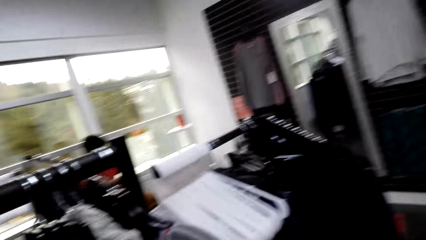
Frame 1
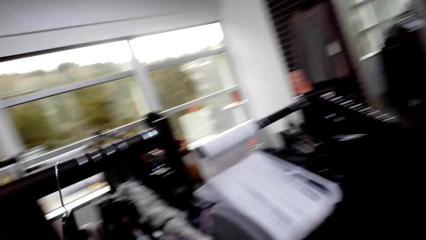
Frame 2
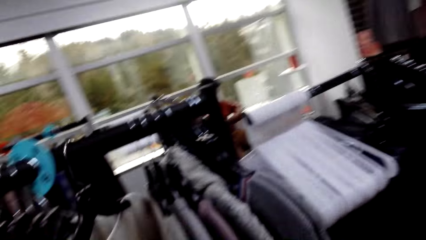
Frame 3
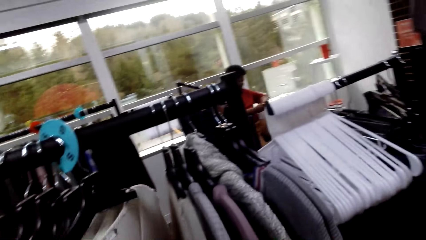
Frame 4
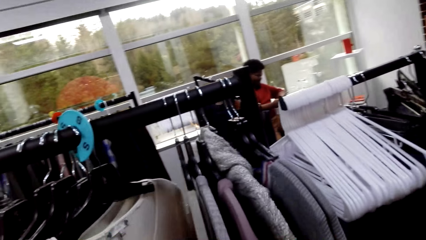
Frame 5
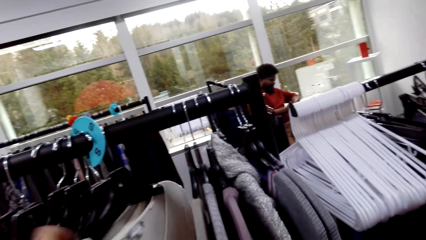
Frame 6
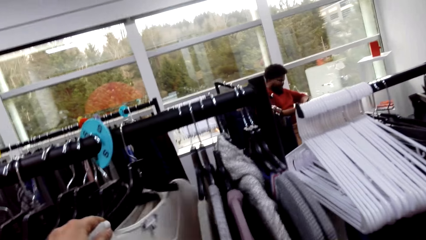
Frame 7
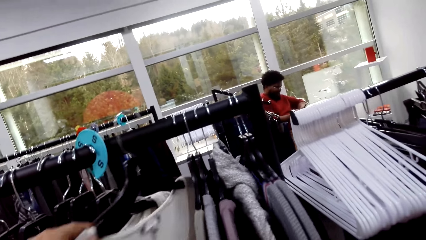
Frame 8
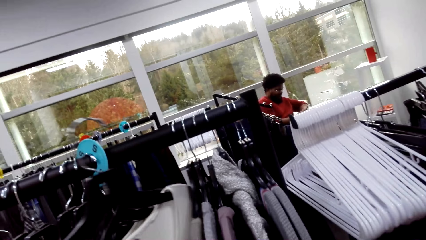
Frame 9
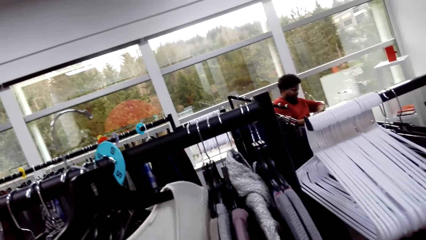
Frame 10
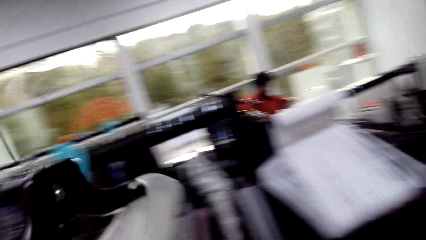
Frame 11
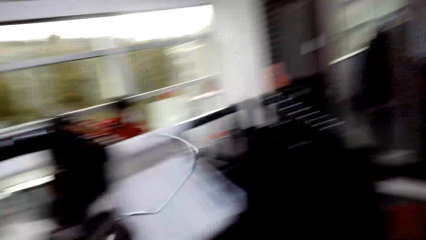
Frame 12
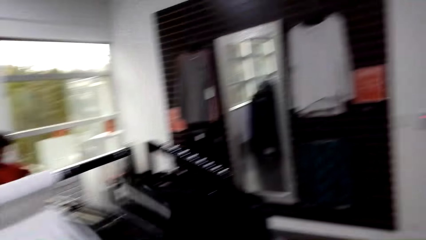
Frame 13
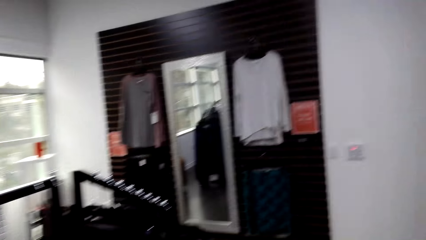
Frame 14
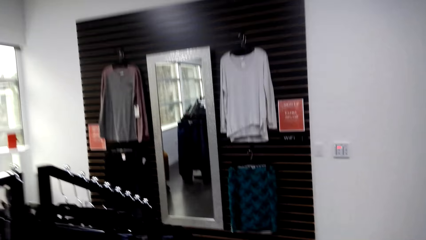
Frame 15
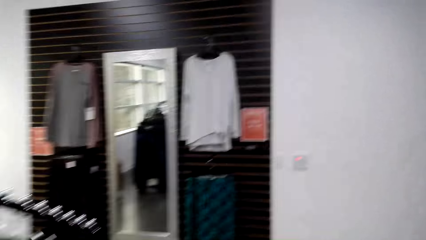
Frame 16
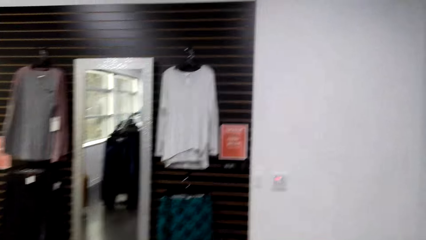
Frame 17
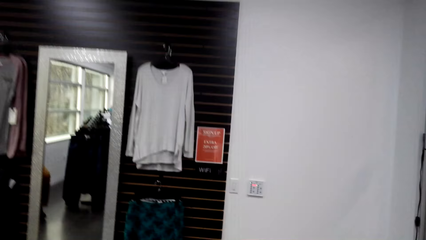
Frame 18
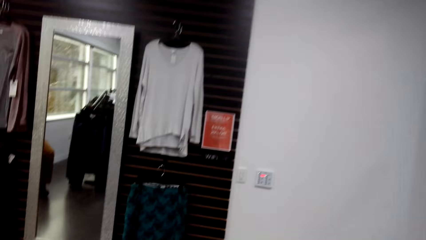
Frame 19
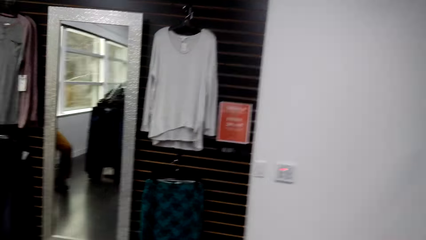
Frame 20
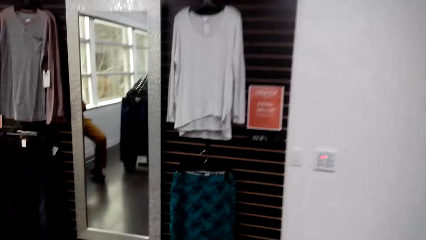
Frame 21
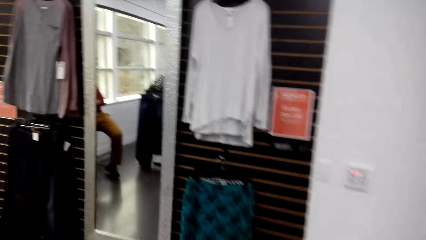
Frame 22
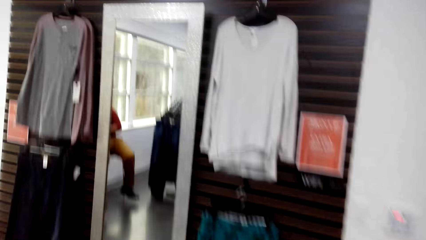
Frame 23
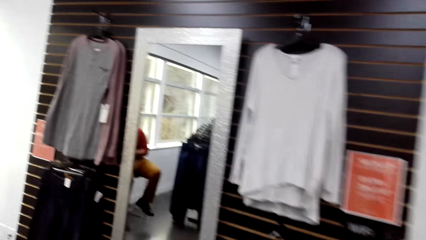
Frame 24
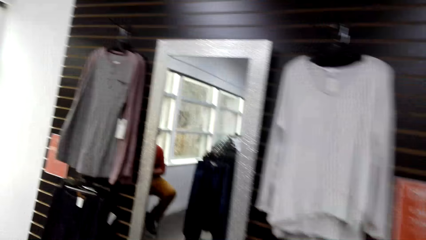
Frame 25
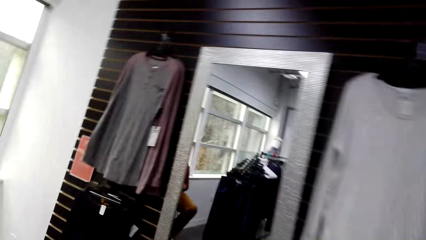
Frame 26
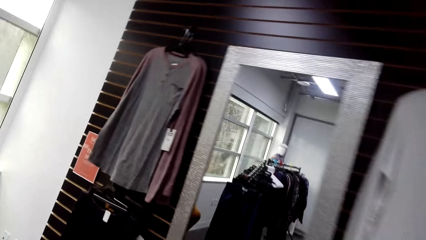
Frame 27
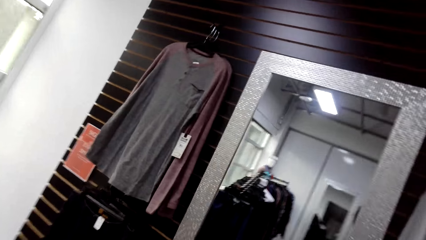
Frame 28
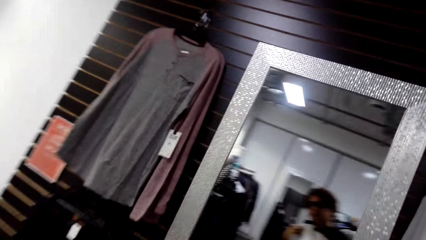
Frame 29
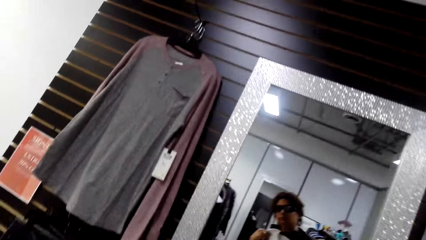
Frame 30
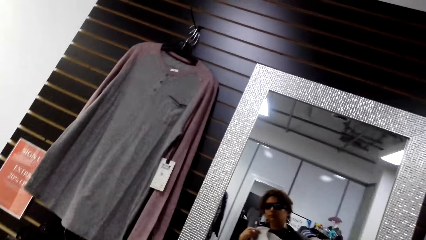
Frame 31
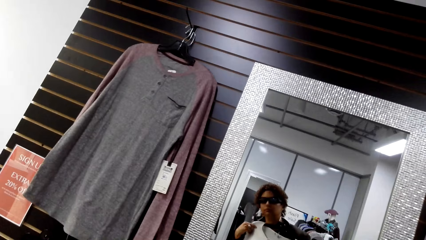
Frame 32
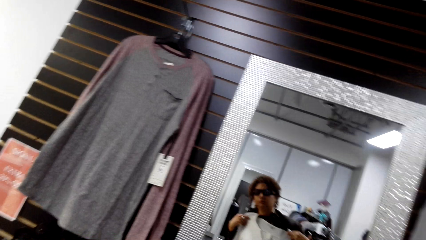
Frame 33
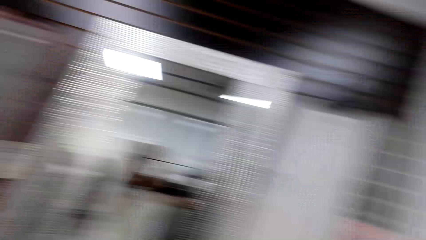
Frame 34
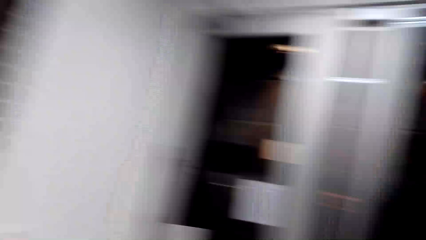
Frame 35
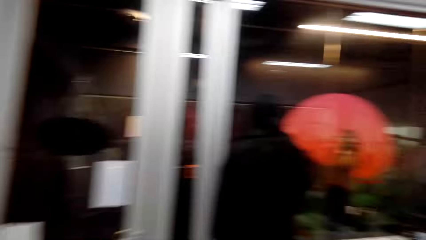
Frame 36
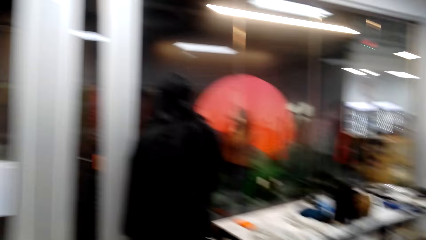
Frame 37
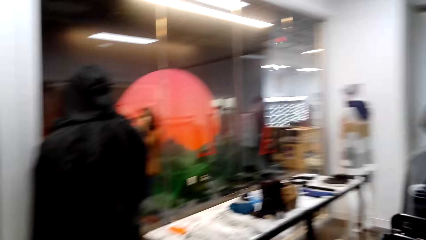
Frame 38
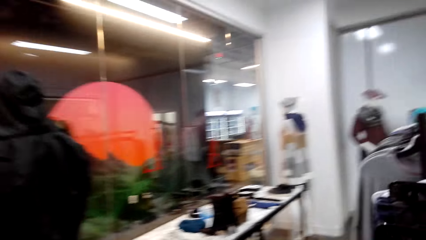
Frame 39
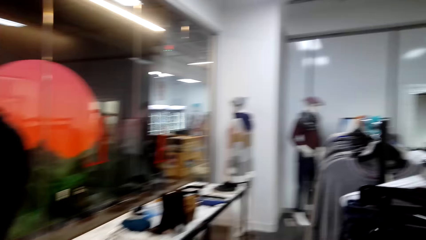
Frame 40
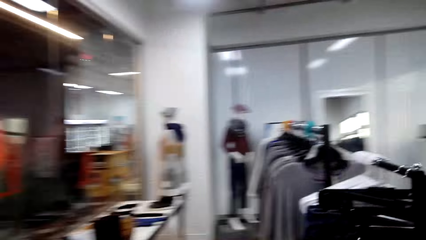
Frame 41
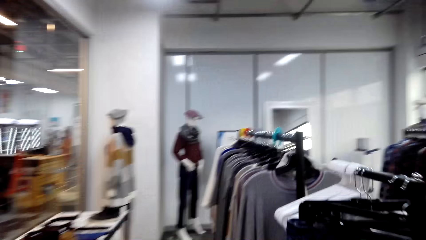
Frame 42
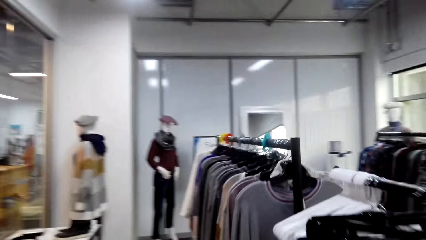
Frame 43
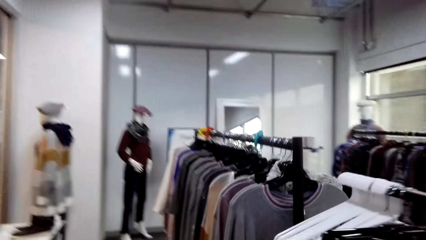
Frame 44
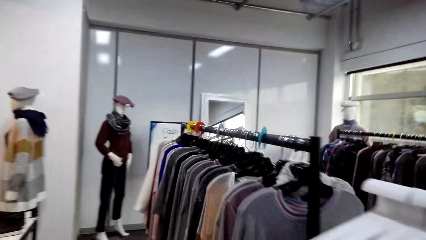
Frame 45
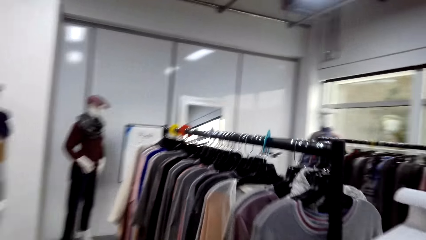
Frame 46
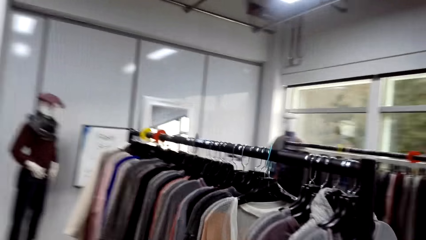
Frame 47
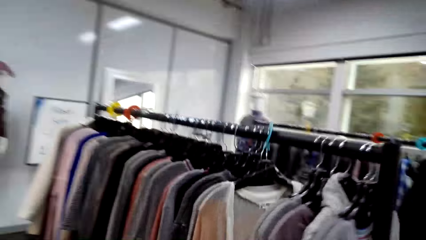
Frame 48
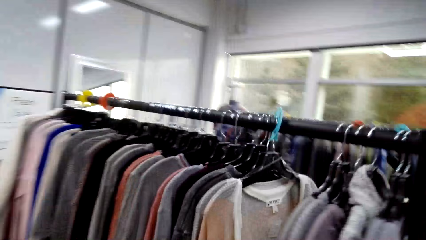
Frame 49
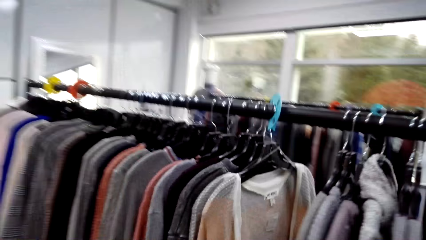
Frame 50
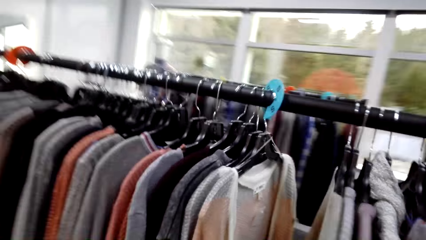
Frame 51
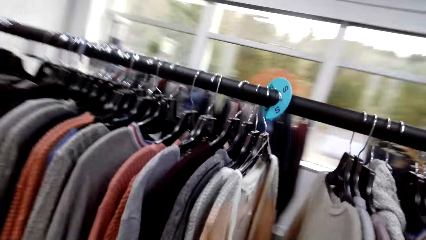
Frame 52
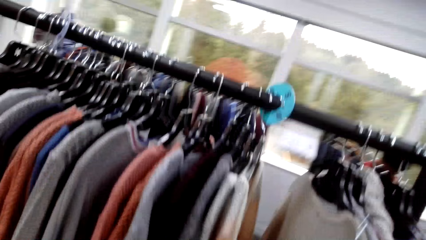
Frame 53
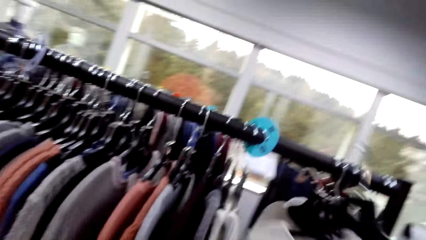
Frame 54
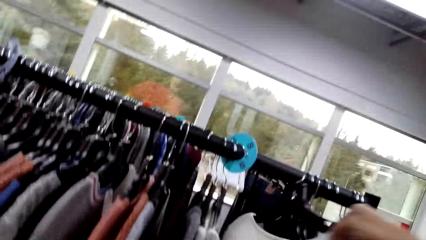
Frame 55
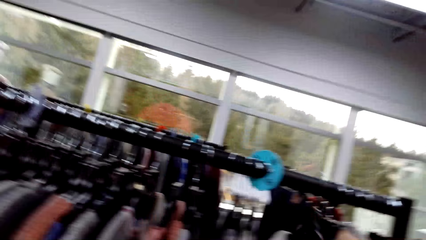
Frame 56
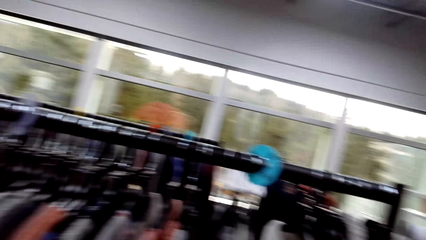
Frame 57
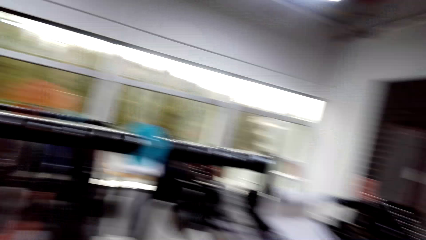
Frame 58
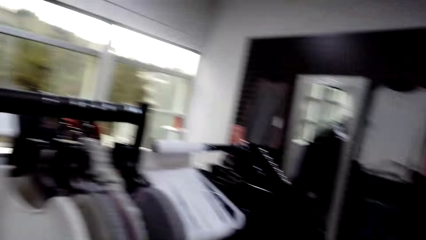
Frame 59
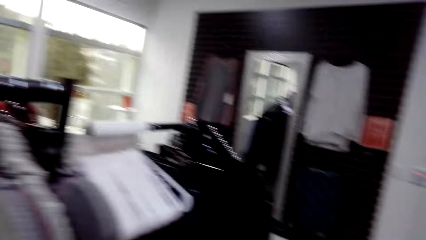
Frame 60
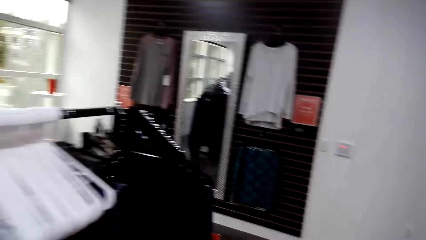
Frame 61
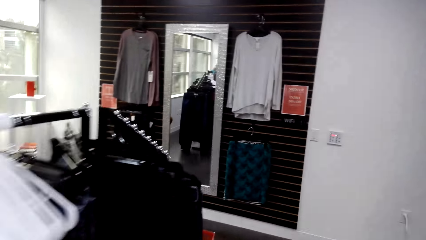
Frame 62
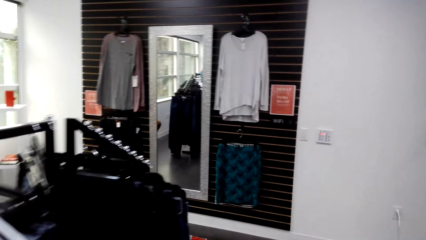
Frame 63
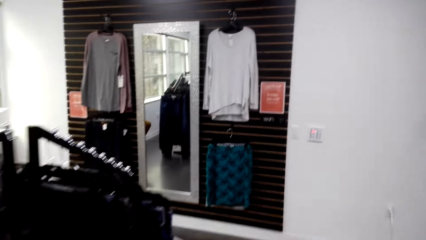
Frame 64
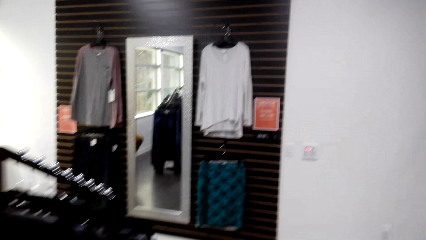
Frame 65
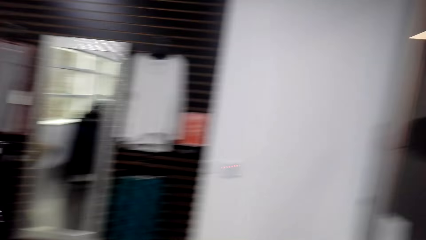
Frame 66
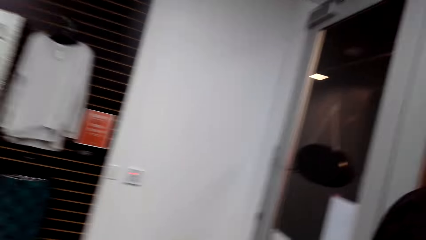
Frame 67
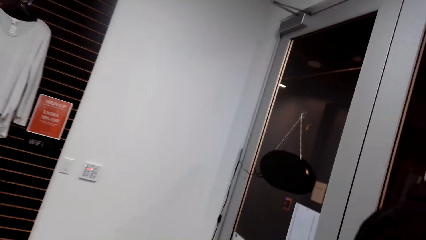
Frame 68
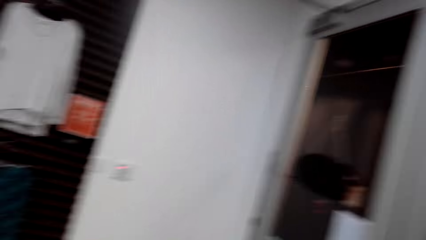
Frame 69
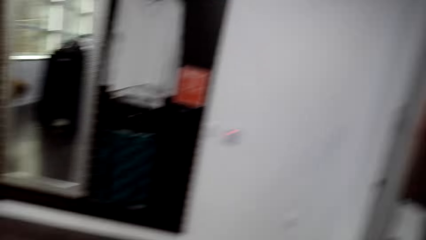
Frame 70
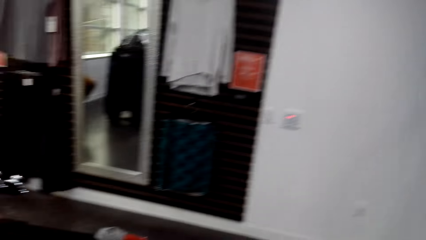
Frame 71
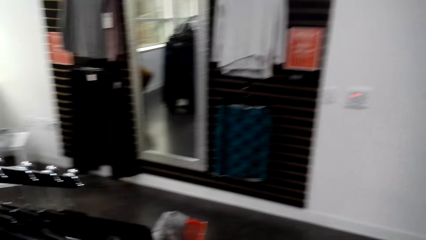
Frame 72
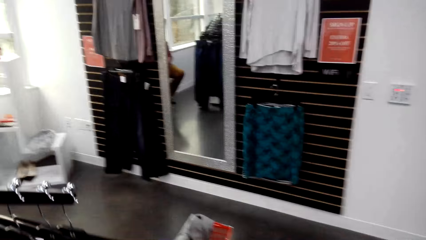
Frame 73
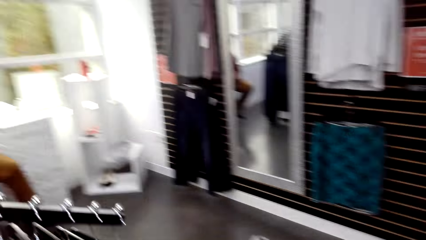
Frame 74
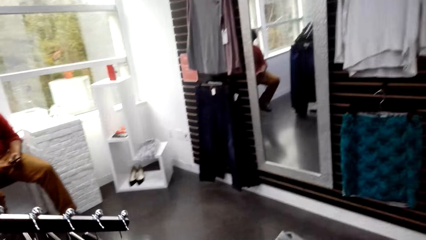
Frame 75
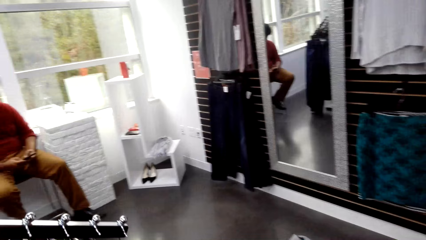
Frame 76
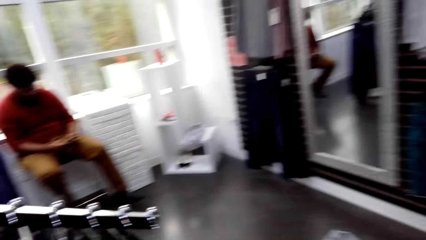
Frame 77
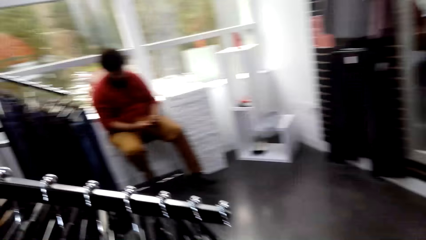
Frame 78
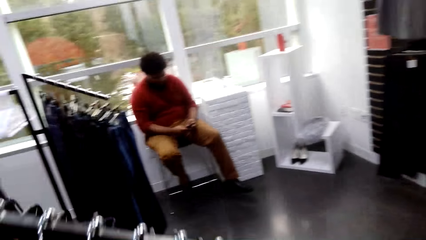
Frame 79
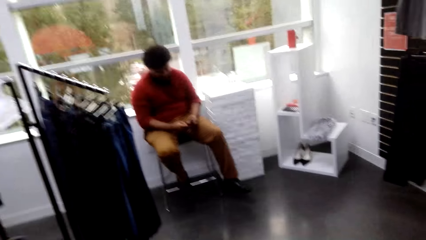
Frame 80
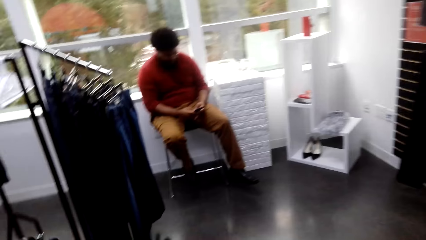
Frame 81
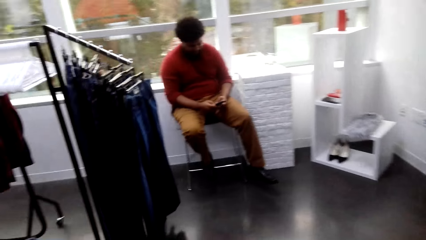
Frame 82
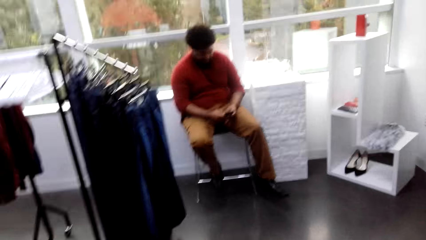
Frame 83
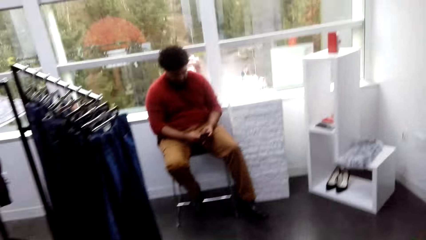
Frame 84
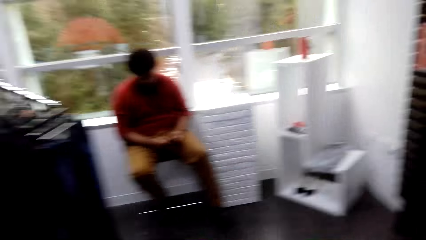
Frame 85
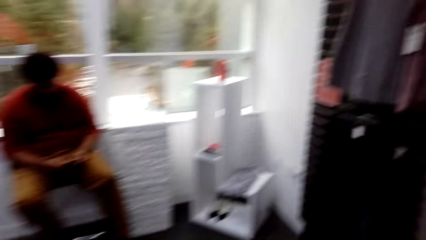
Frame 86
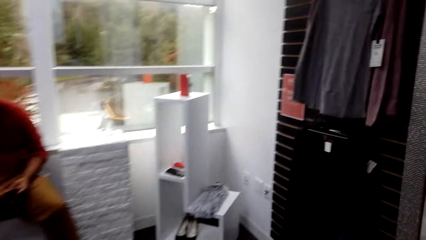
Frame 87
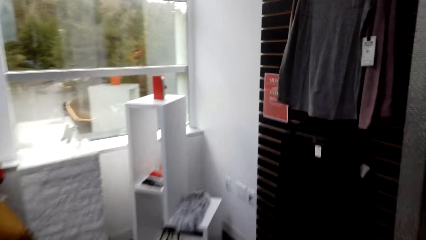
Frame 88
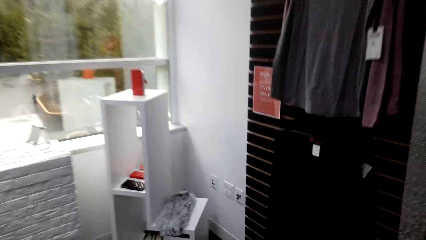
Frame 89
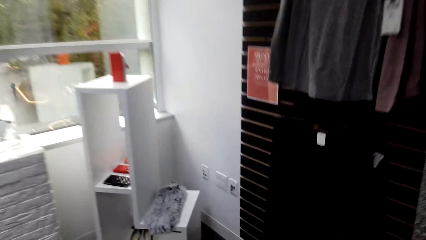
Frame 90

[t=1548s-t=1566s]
The camera wearer picks a cloth from the cloth line. They check the cloth on the mirror. They hang the cloth on the cloth line.
